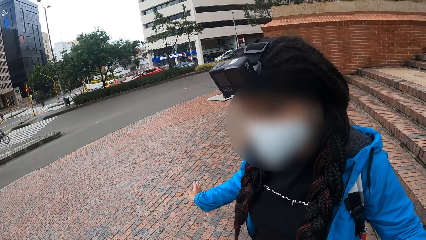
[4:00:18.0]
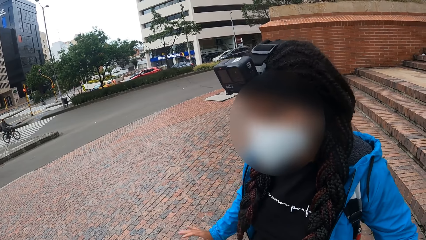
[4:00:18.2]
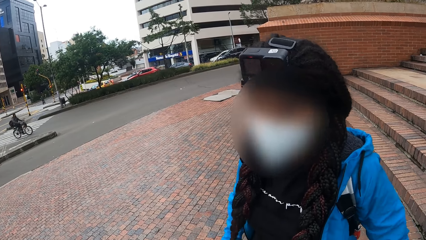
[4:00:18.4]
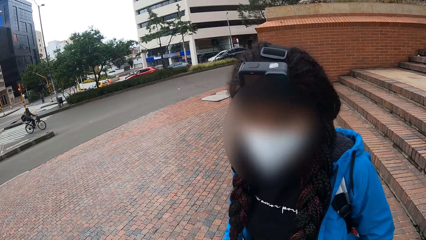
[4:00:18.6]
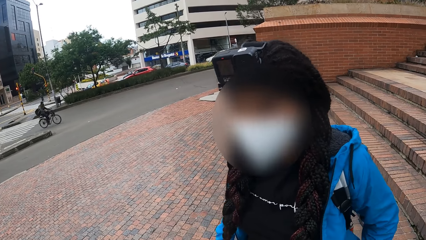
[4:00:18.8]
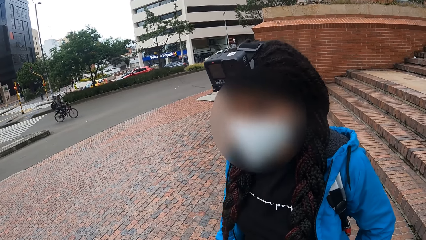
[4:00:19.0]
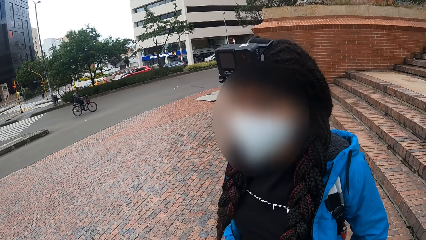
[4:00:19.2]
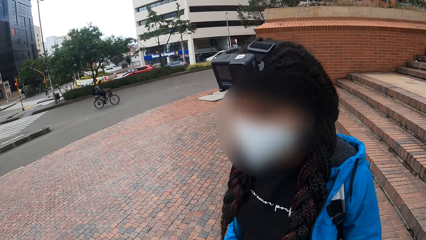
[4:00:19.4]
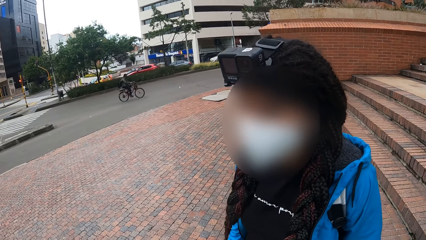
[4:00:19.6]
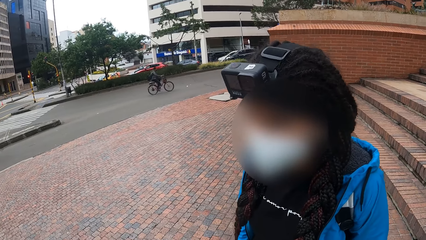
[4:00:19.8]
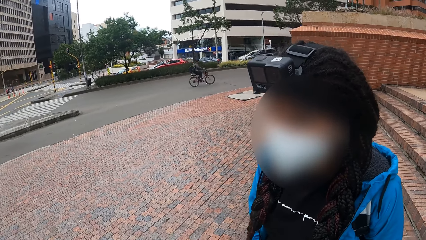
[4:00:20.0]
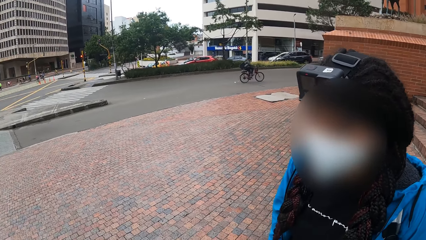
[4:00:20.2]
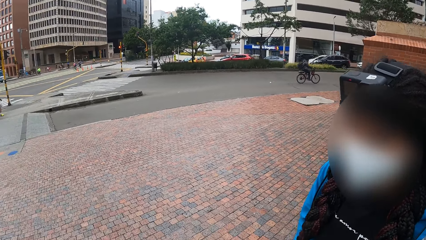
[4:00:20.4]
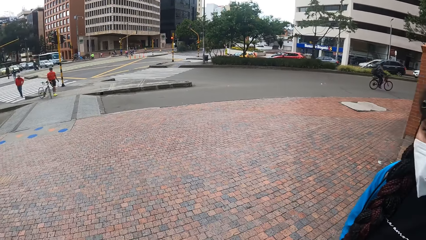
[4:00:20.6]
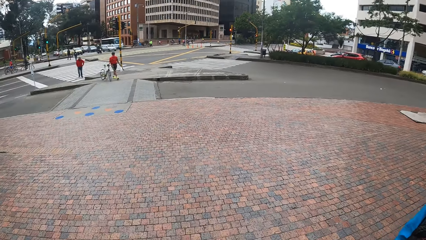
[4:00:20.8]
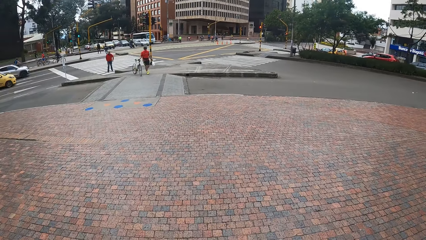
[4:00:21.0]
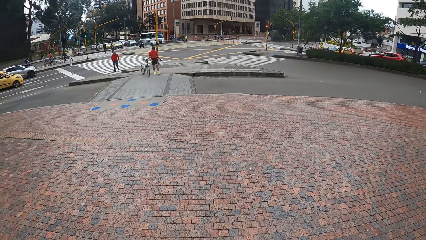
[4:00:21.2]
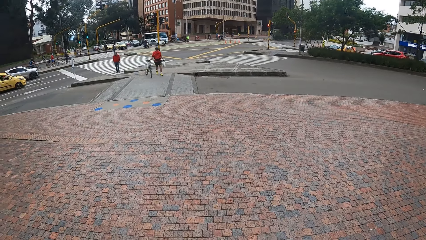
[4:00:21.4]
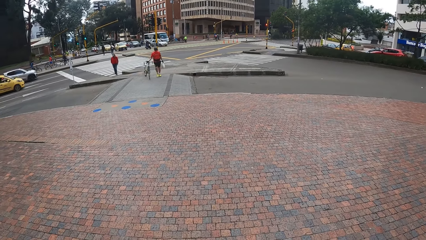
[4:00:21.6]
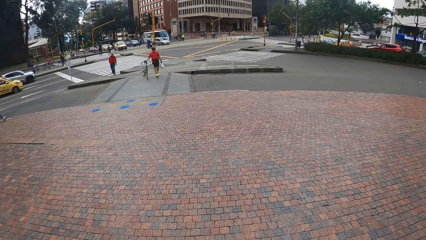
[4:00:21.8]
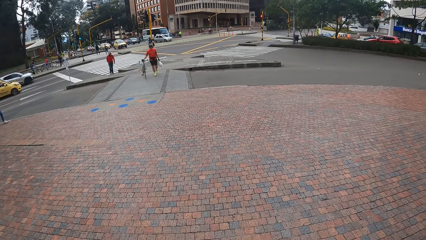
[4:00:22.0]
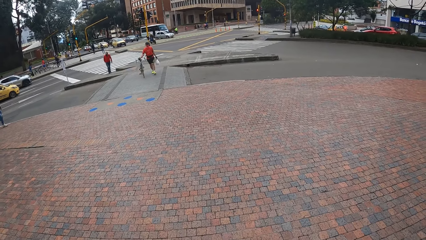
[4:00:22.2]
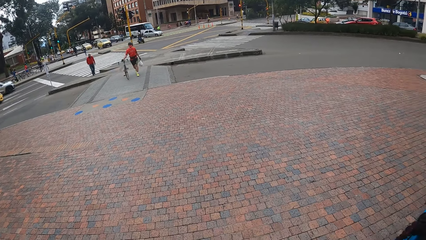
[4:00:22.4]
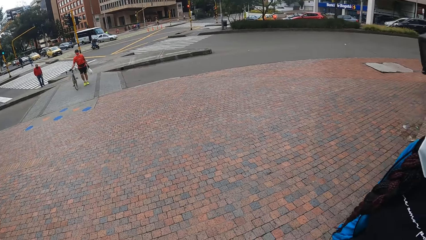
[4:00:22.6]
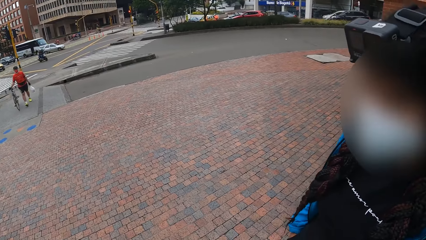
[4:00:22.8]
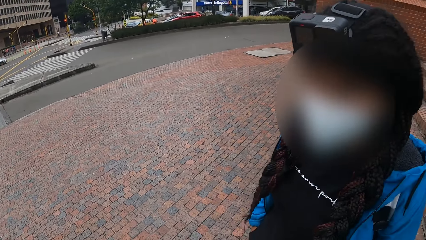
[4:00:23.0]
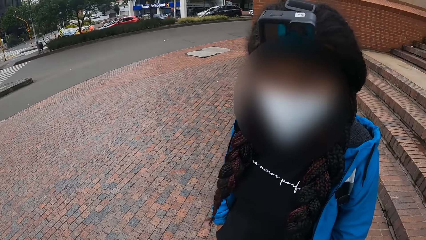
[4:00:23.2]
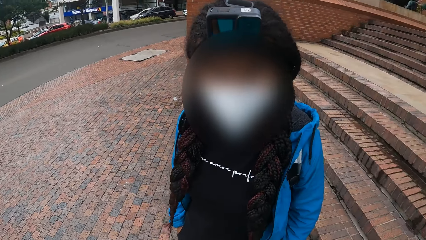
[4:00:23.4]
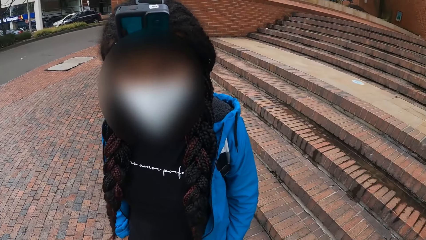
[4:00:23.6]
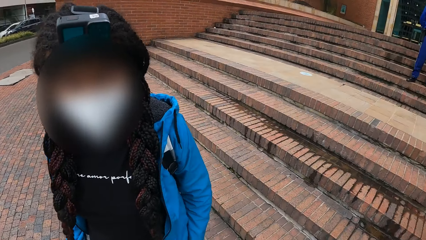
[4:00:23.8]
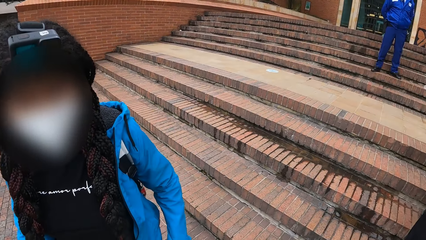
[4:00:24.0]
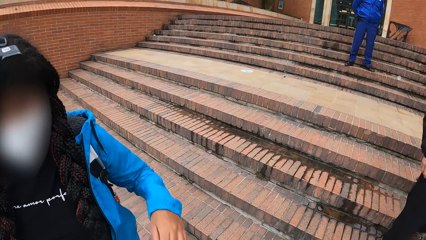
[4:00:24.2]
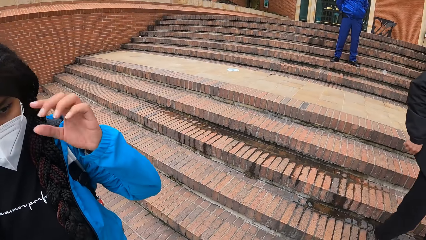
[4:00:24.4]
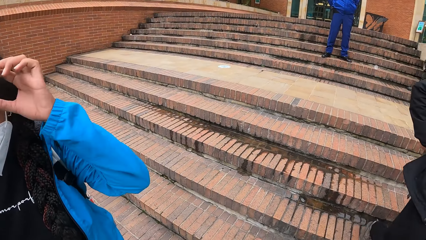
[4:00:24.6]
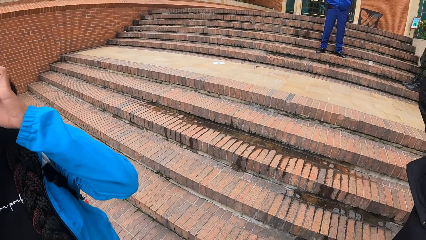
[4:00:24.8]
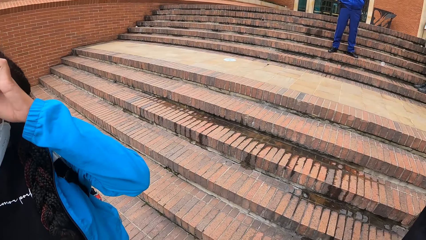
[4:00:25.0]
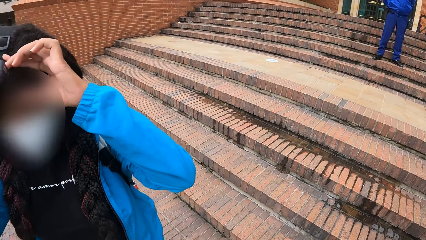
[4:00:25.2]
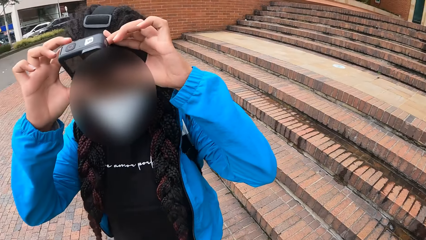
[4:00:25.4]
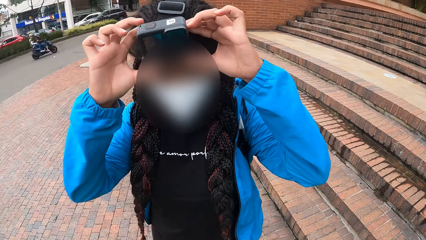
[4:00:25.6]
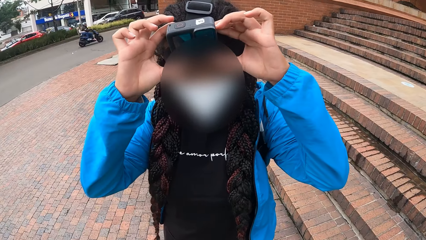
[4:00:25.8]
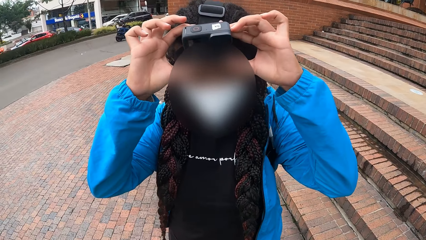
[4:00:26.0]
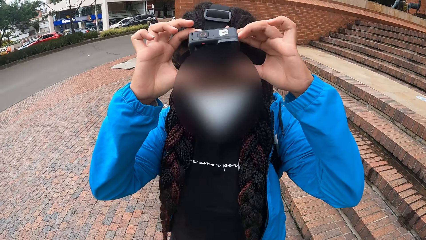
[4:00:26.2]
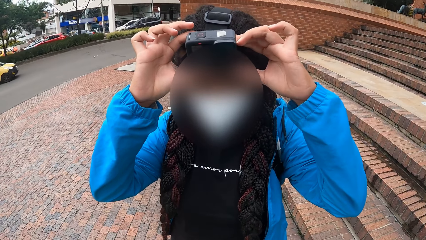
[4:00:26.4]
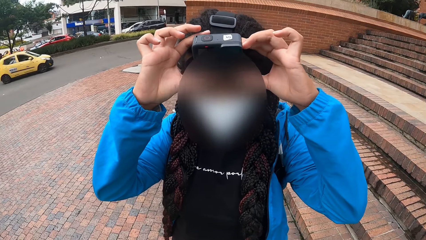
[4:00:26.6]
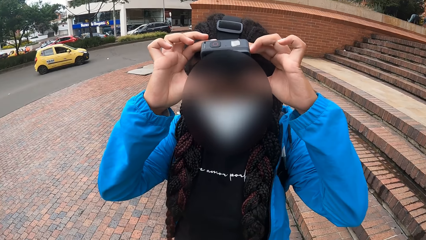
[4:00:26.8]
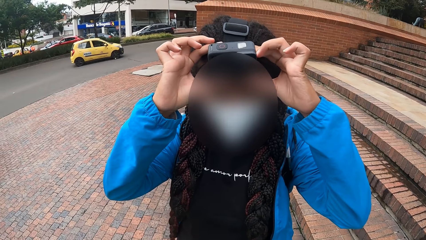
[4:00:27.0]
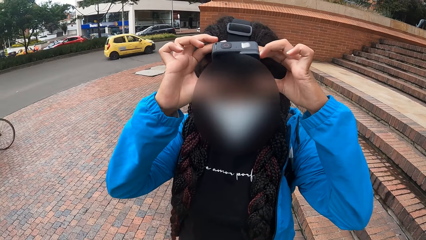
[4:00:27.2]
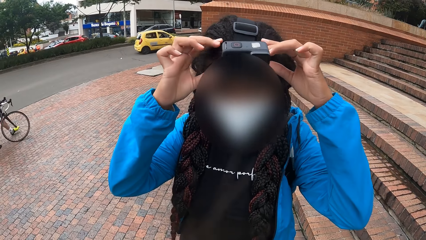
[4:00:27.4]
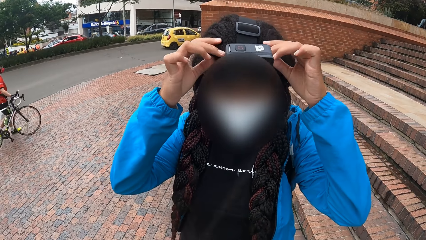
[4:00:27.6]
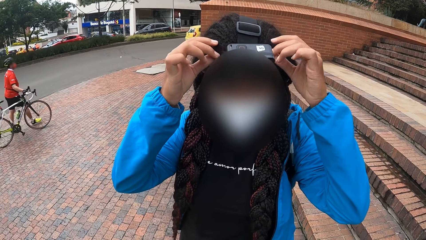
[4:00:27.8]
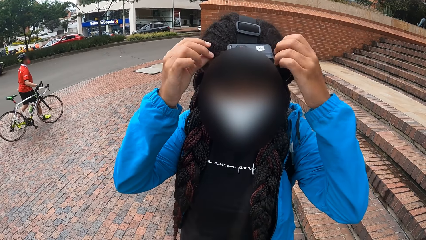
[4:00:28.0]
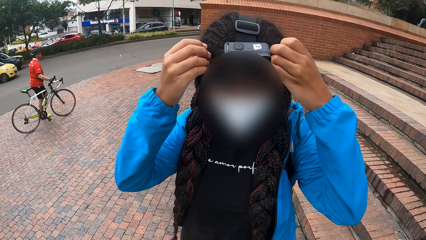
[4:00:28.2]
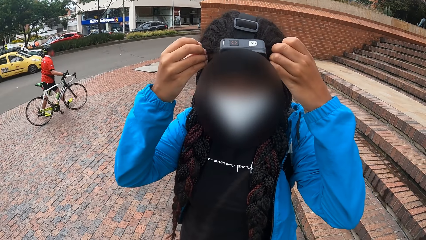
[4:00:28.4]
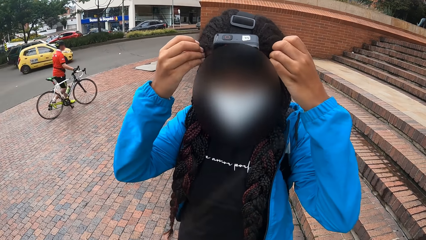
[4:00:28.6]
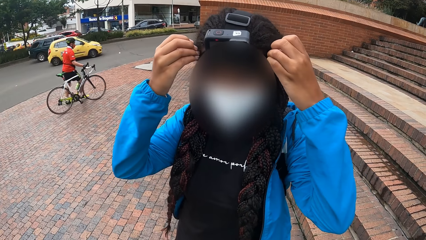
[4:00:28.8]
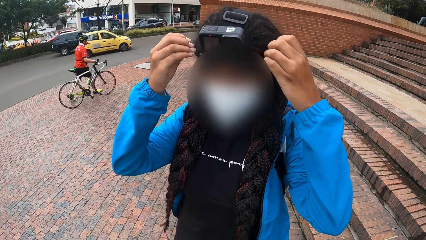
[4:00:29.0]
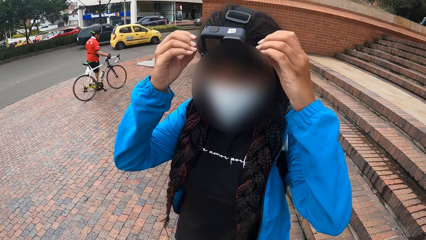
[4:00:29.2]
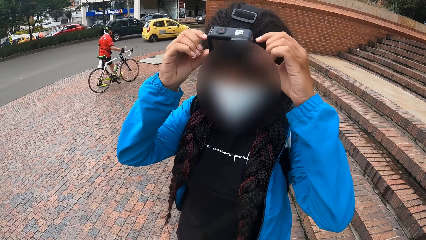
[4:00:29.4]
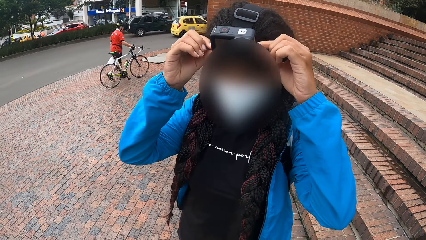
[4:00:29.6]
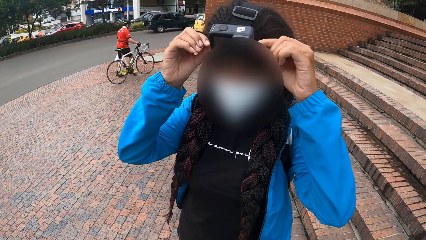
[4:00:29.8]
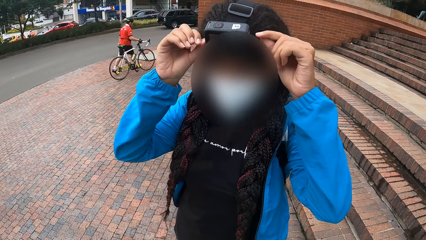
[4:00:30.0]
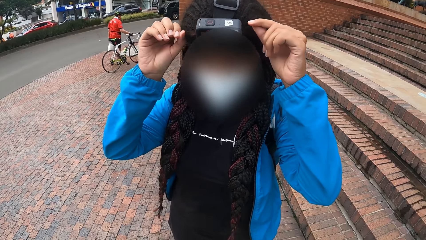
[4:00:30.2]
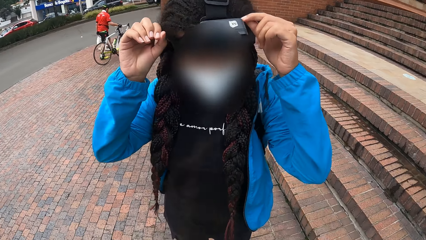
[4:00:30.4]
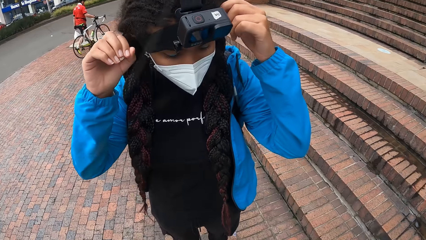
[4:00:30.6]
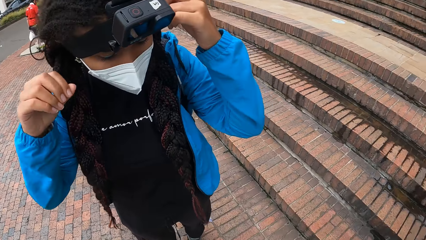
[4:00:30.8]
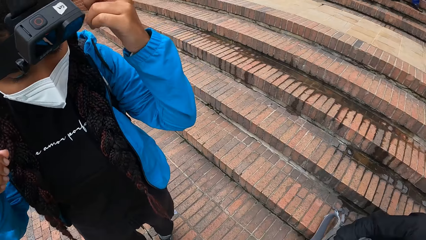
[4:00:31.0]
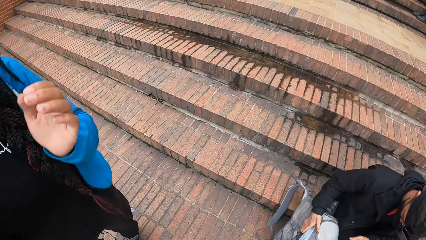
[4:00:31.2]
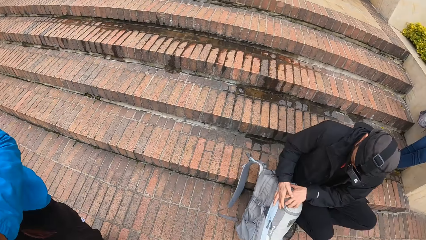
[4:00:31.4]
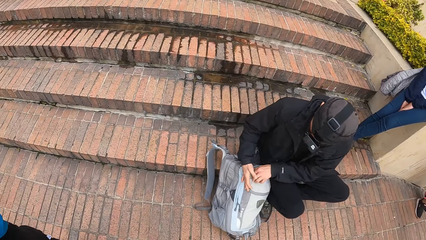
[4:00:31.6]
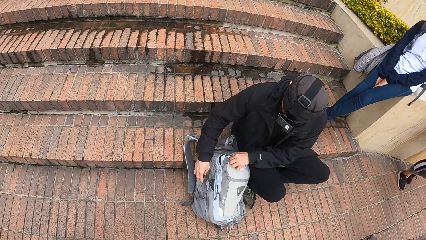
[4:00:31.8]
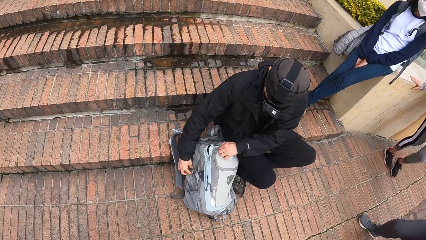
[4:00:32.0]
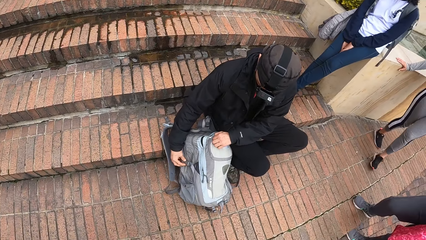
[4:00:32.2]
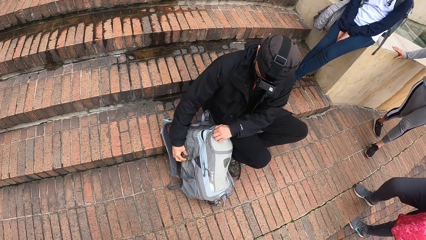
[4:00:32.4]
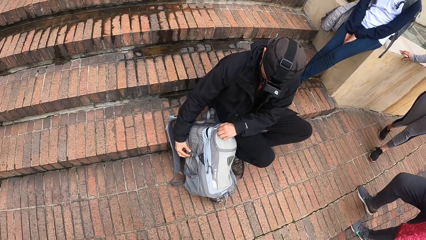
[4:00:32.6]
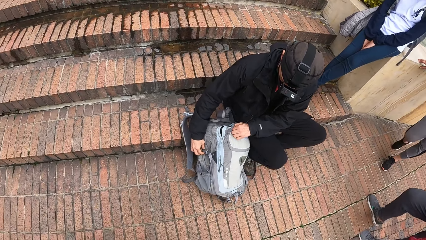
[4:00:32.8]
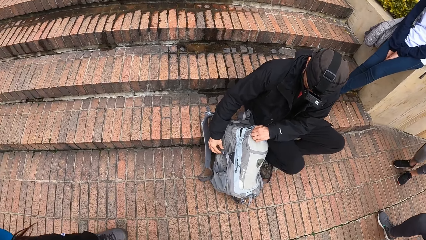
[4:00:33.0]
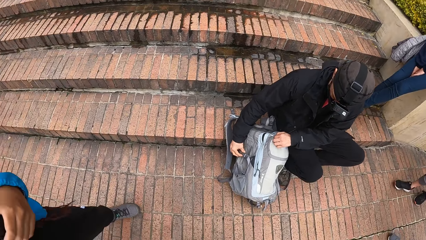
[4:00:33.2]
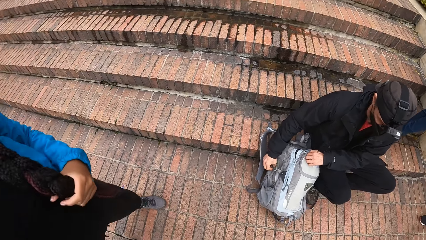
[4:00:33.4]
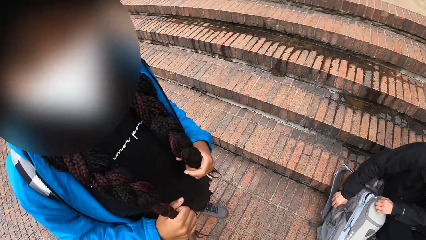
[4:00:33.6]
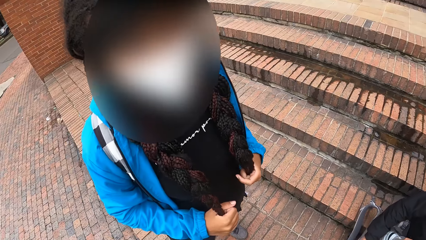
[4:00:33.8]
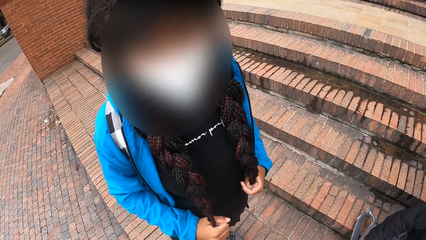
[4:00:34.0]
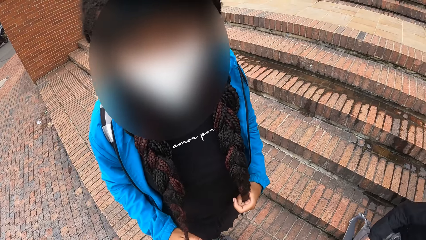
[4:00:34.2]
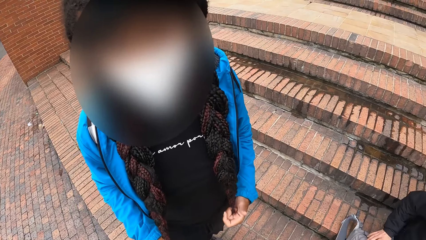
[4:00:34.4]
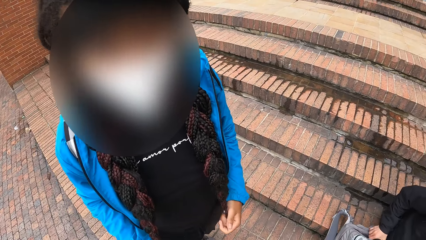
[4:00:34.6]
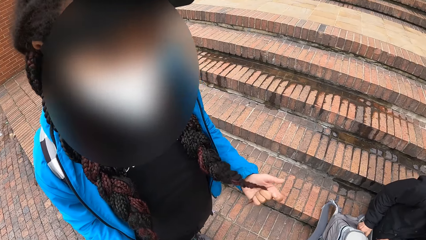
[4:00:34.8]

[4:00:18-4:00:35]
The camera wearer looks across the road. They converse with a woman. The woman adjusts the camera on her head with her hands. The camera wearer converses with the woman. A man touches a bag on the ground with his hands.
